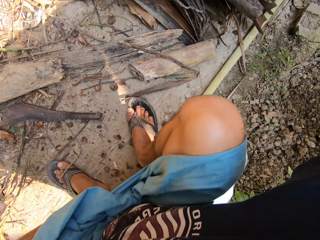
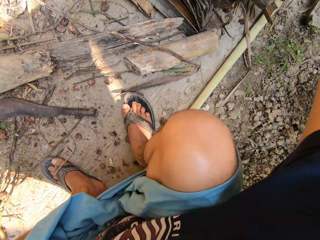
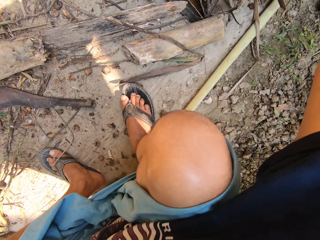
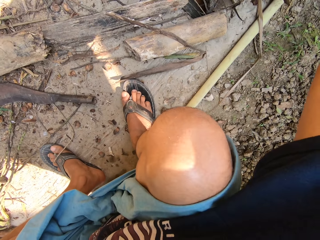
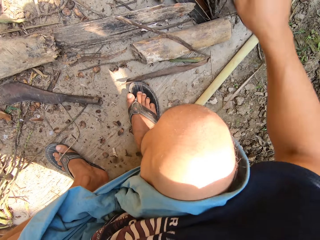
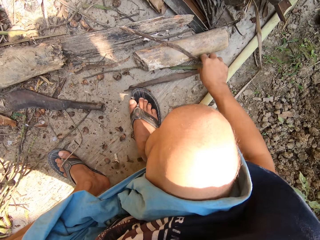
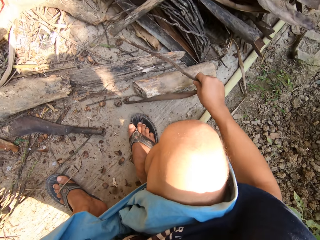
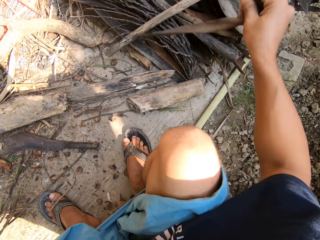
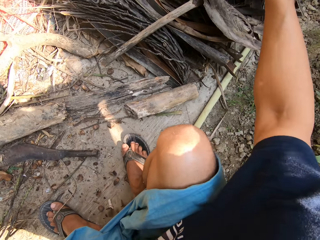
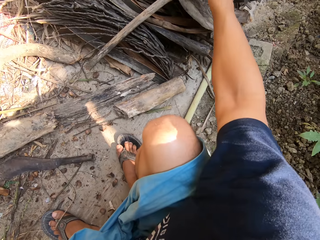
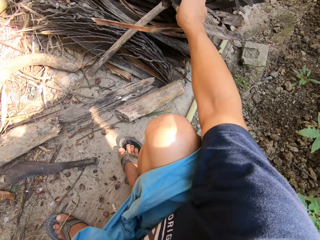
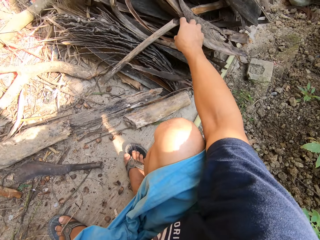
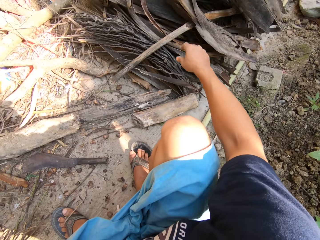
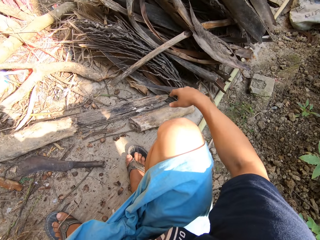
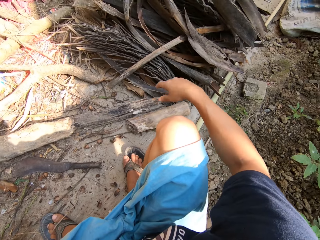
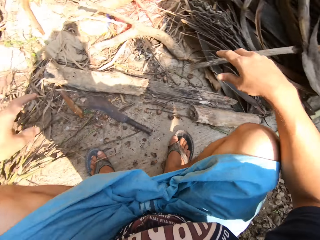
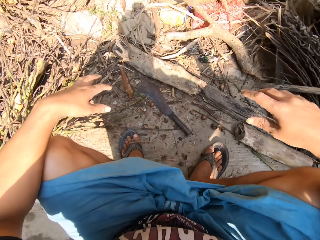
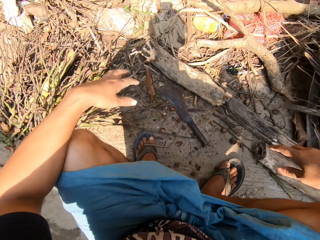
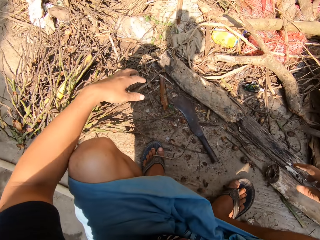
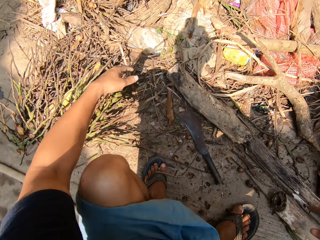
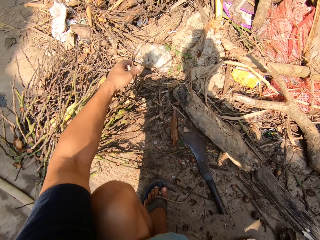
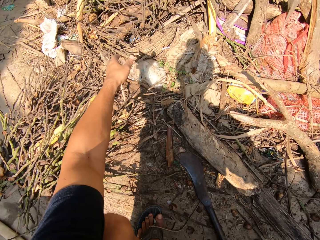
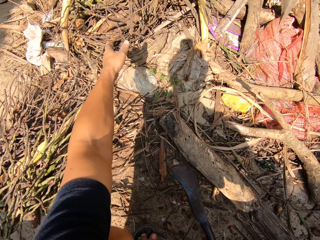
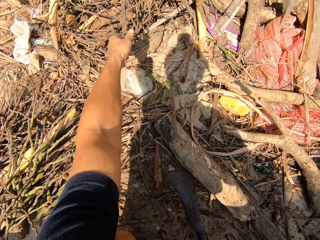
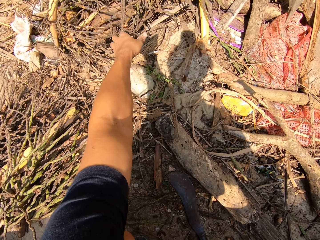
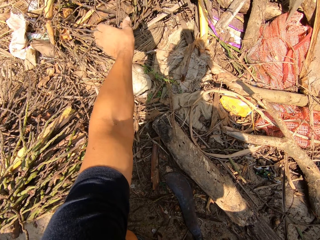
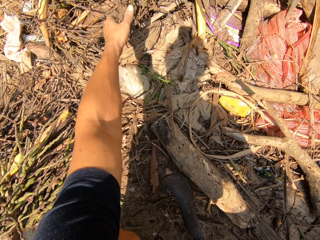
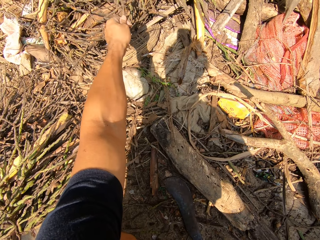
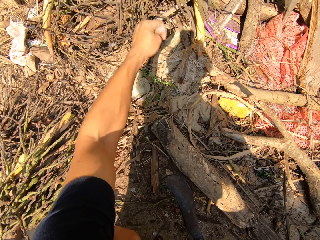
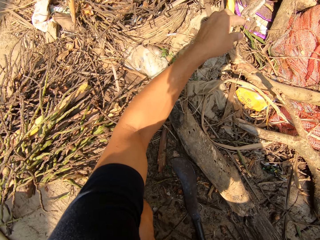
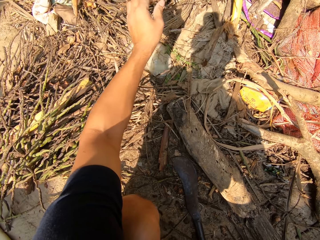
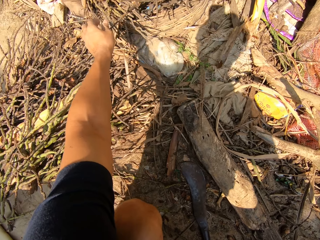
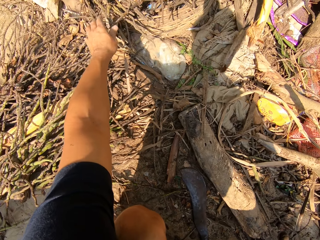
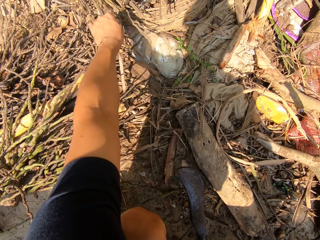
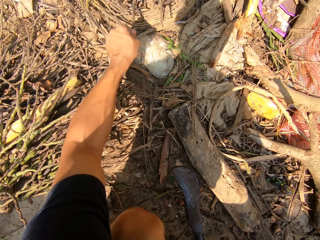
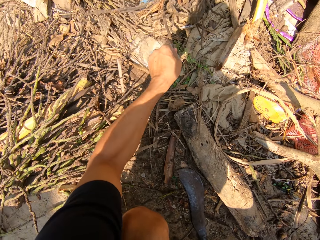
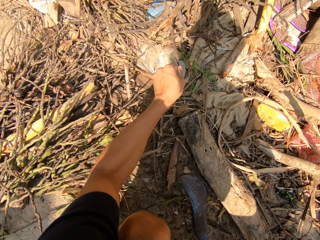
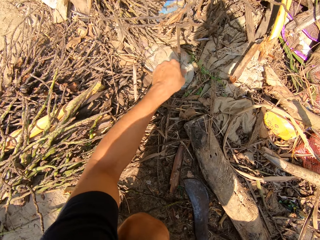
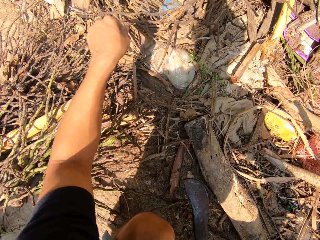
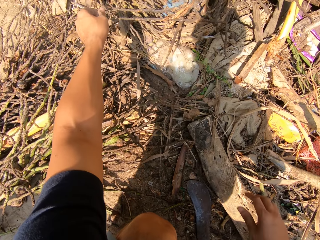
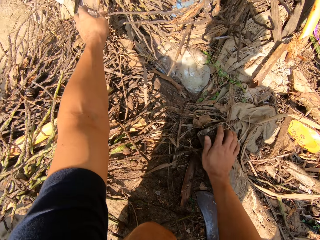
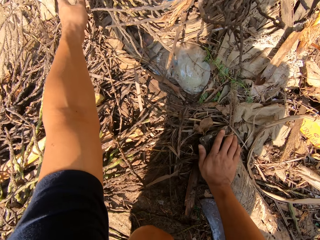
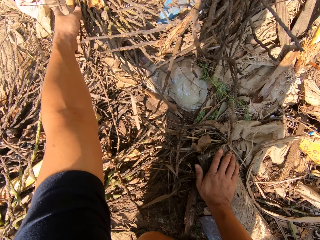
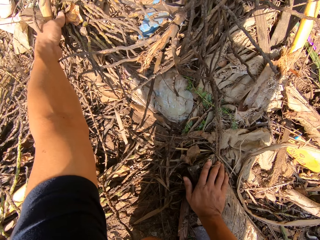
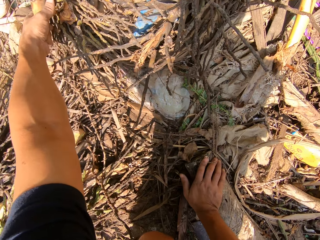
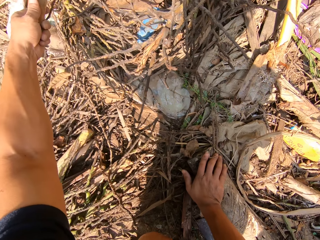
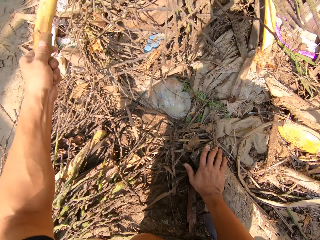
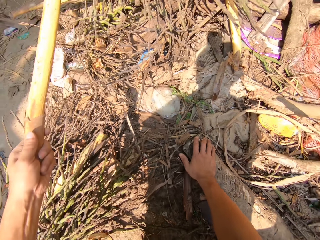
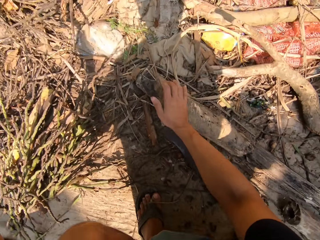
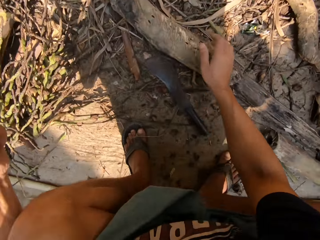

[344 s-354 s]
The camera wearer picks a dried plant or dry palm branches with his left hand.

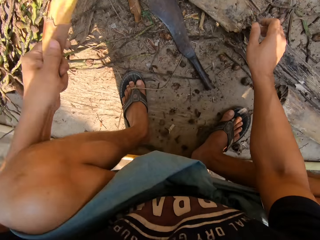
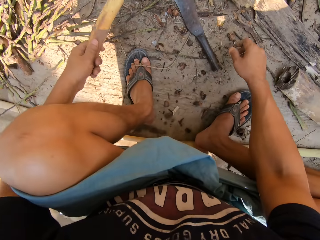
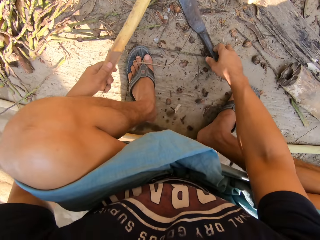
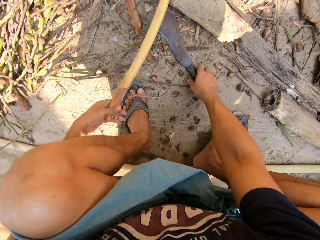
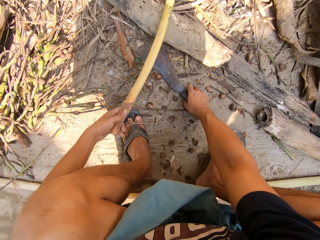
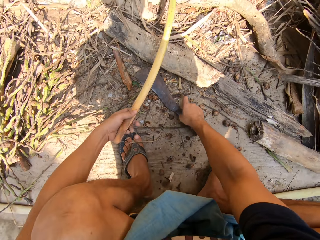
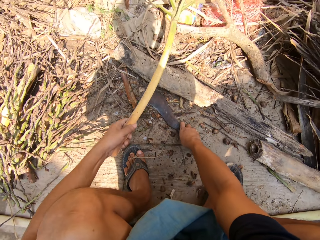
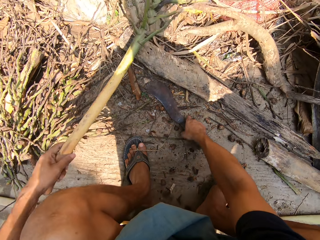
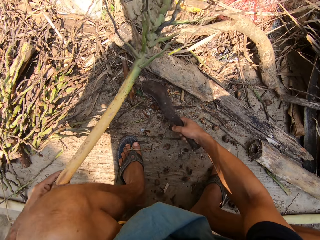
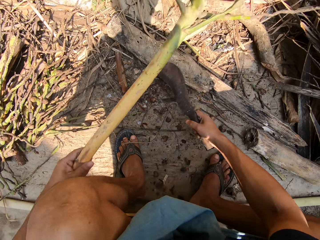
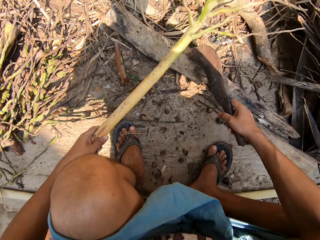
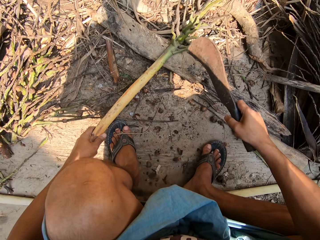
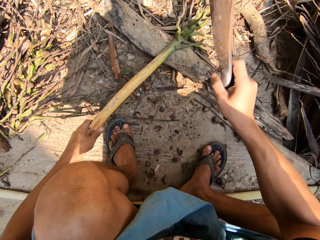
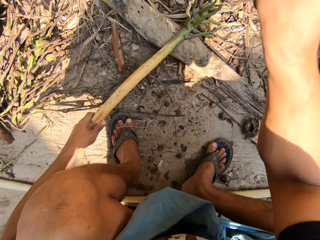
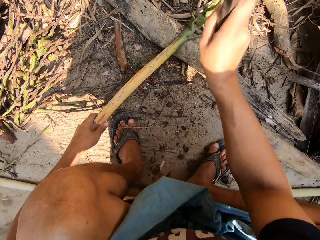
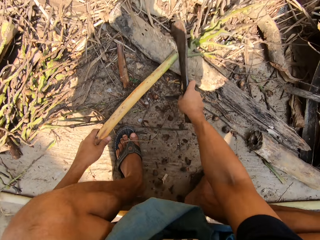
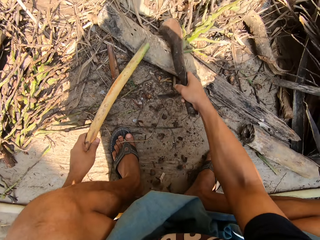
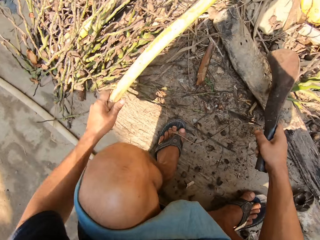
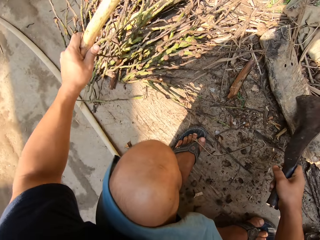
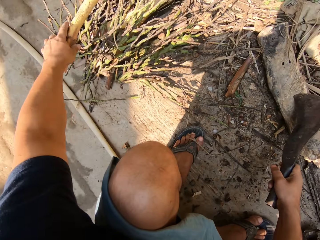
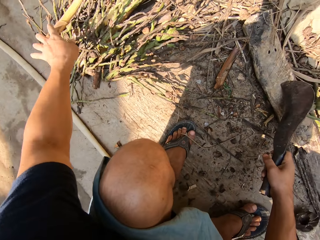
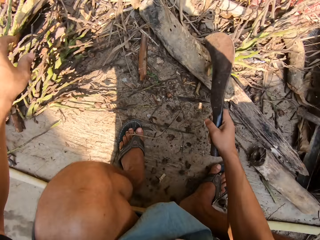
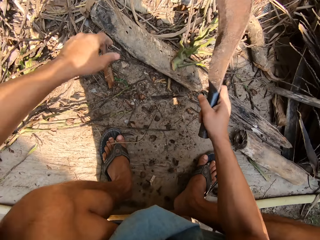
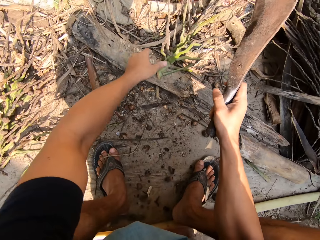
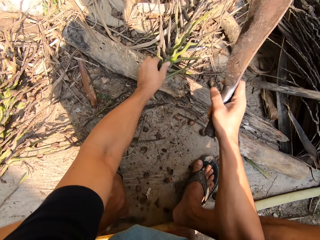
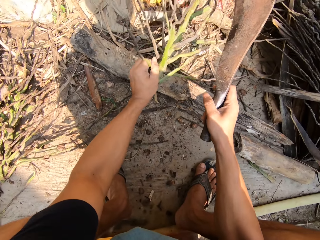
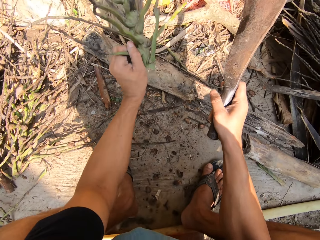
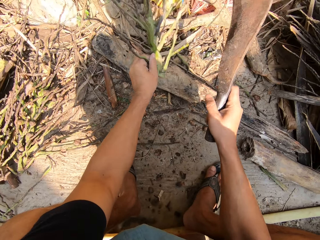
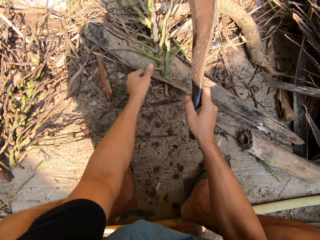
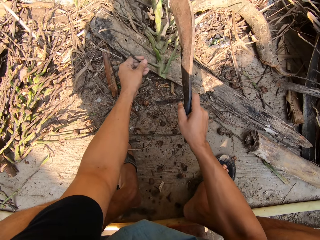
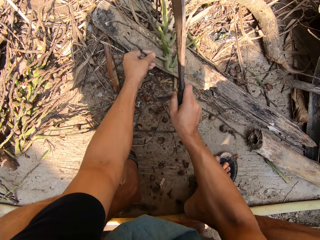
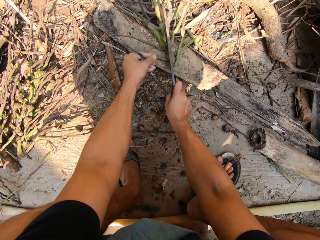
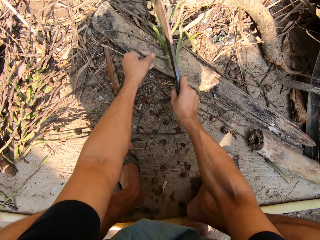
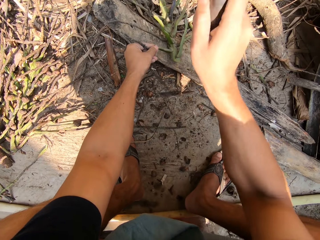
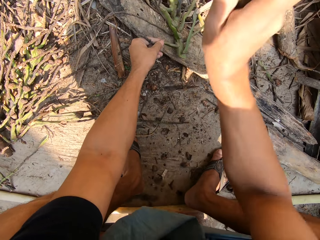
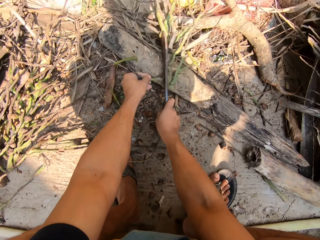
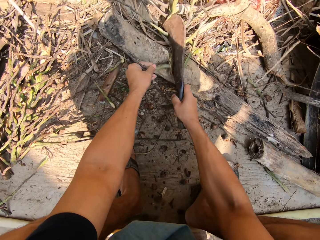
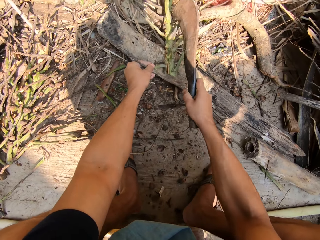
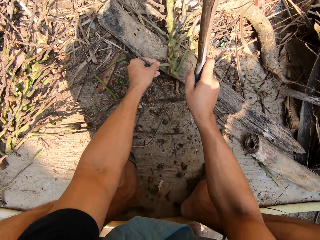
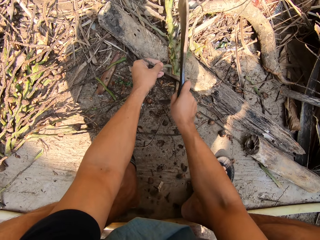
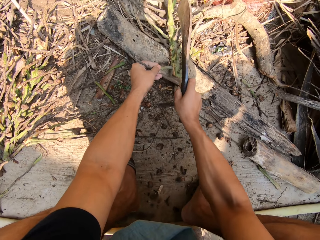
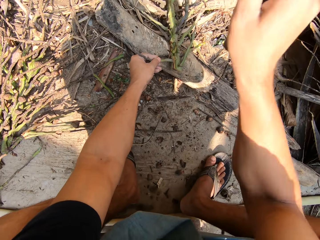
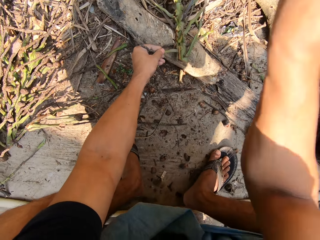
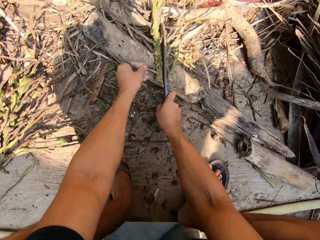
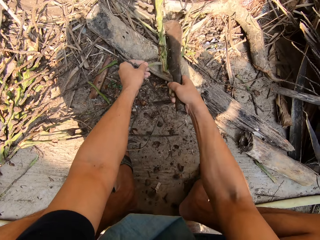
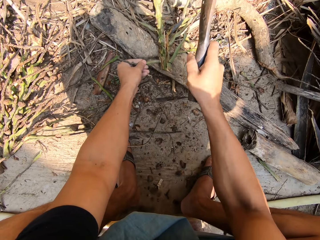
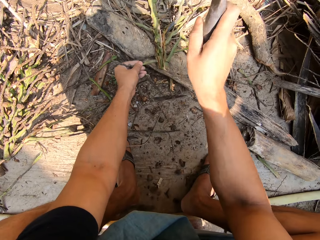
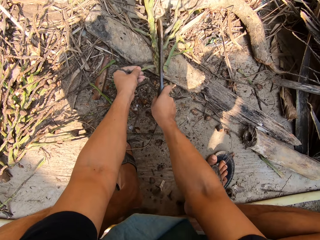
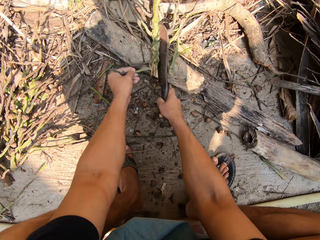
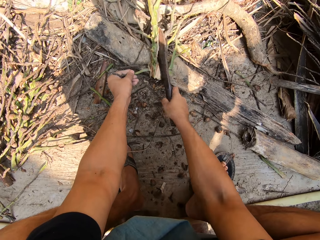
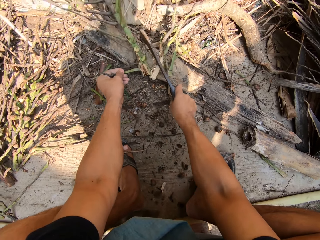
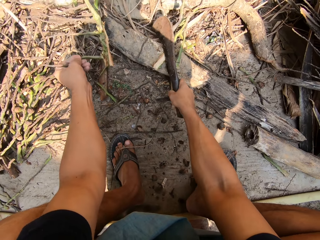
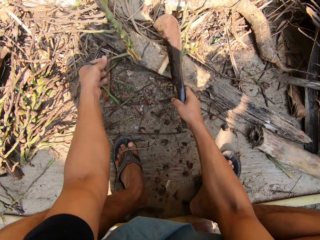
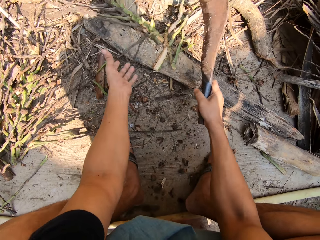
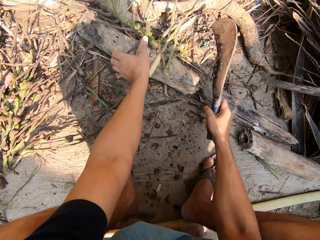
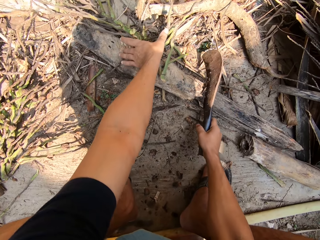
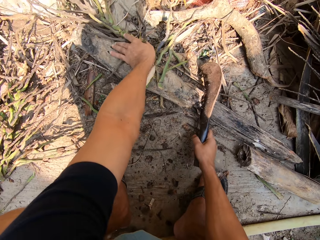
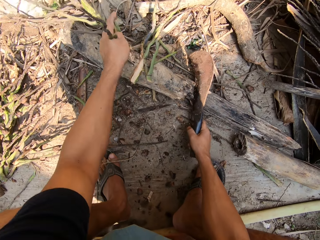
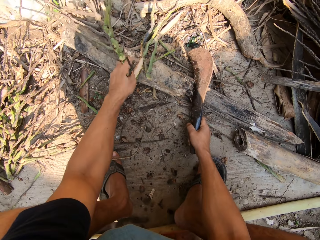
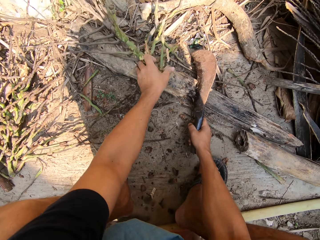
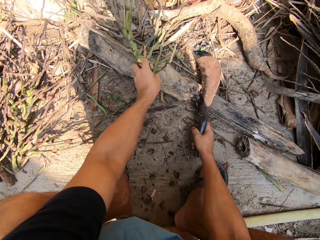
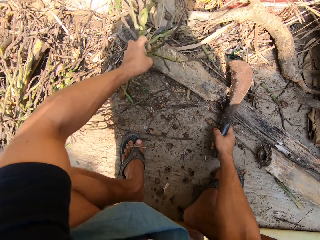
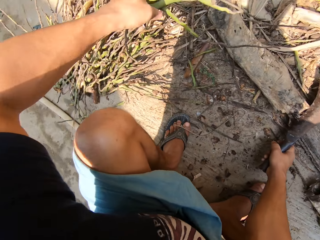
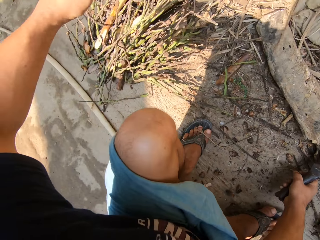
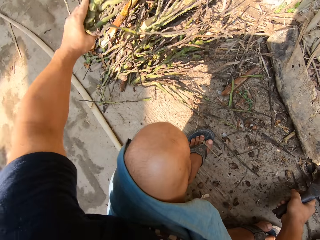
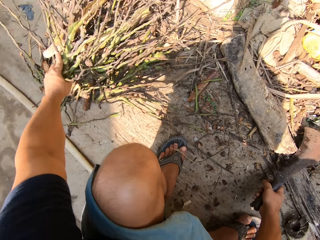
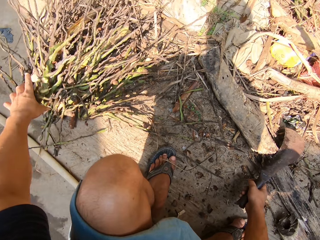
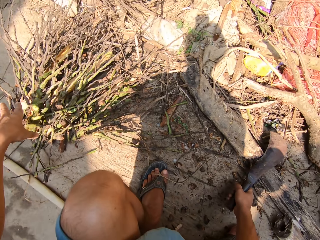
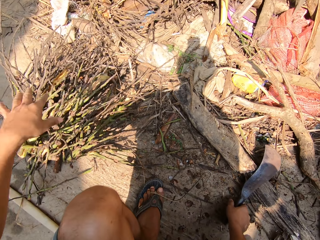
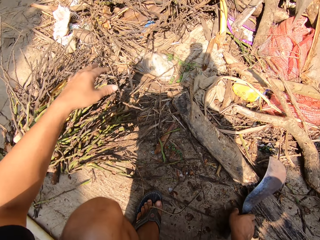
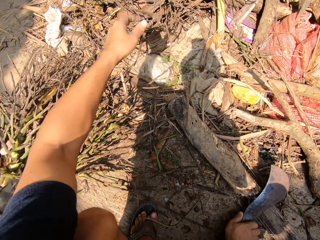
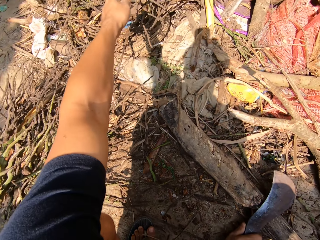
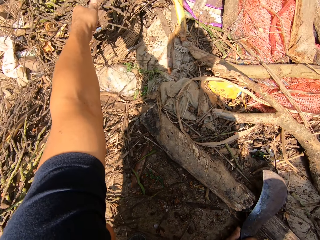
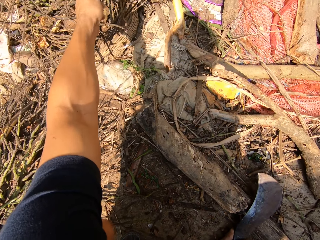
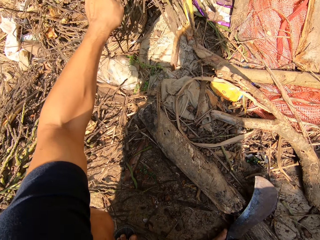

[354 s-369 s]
The camera wearer holds the palm branch. He picks up the machete on the floor with his right hand. He cuts the dried plant in his left hand with the machete in his right hand. He drops the dried plant on the floor with his left hand, picks the dried plant on the floor with his left hand, and holds the palm branch. He cuts the dried plant in his left hand with the machete in his right hand. He adds the dried plant to a pile of dried plants with his left hand. He pulls a dried plant towards him with his left hand.
